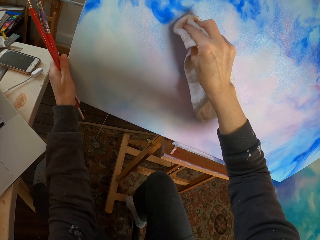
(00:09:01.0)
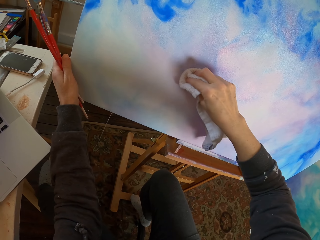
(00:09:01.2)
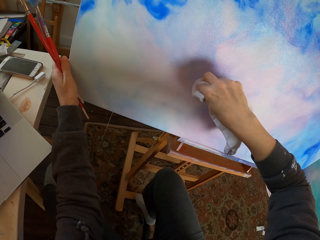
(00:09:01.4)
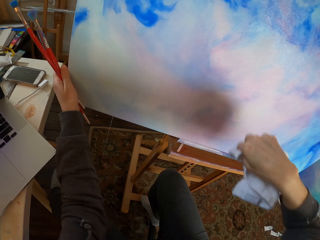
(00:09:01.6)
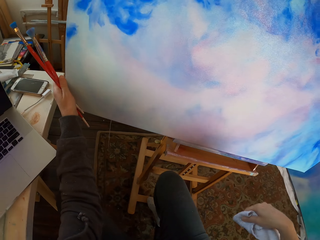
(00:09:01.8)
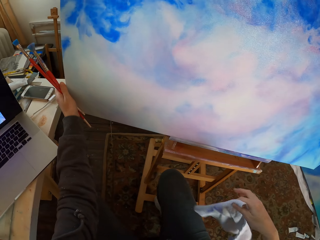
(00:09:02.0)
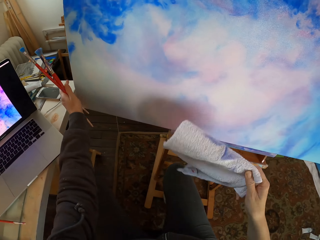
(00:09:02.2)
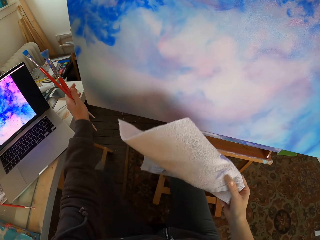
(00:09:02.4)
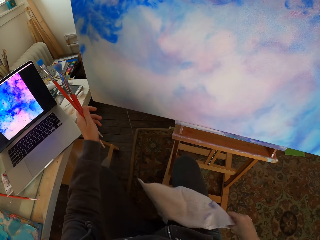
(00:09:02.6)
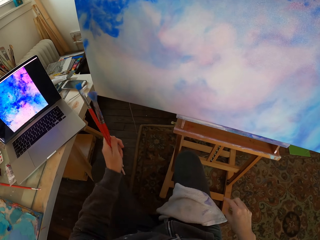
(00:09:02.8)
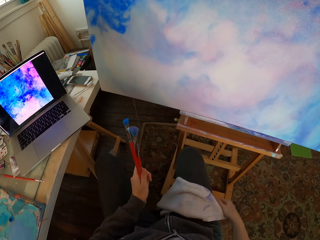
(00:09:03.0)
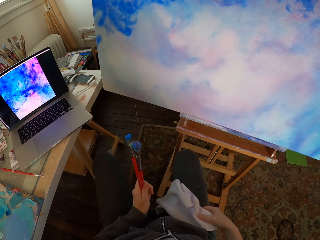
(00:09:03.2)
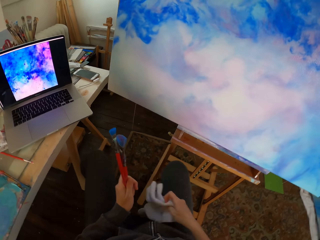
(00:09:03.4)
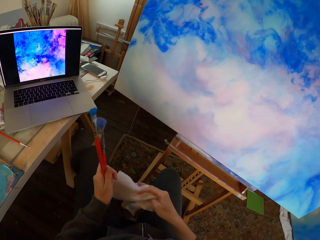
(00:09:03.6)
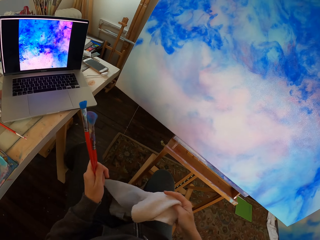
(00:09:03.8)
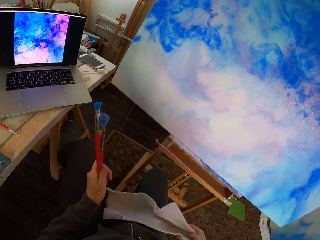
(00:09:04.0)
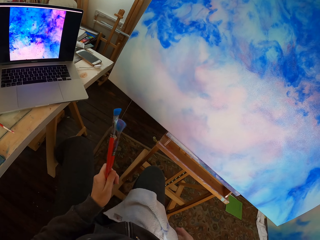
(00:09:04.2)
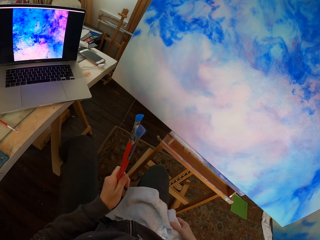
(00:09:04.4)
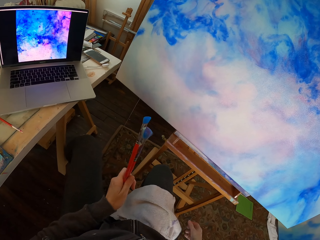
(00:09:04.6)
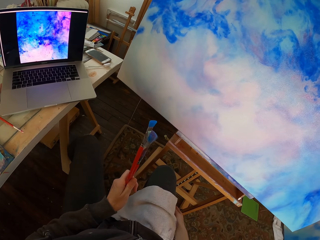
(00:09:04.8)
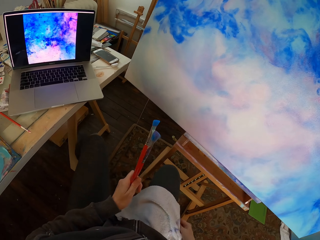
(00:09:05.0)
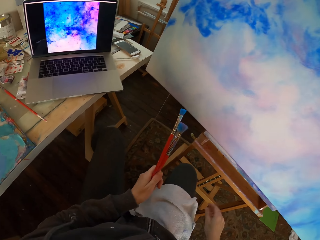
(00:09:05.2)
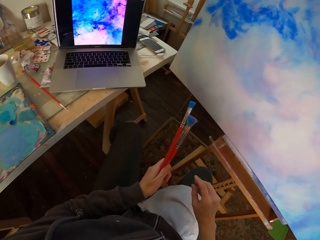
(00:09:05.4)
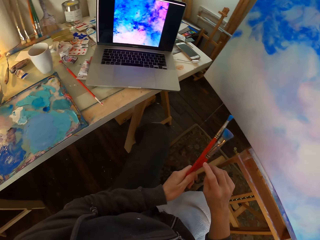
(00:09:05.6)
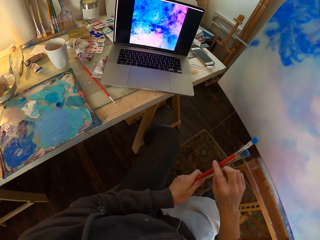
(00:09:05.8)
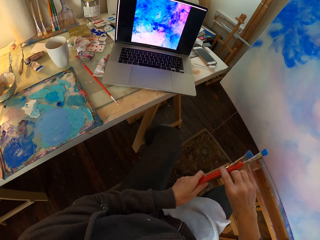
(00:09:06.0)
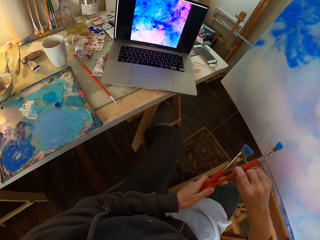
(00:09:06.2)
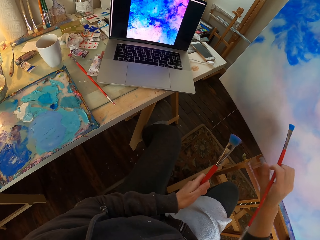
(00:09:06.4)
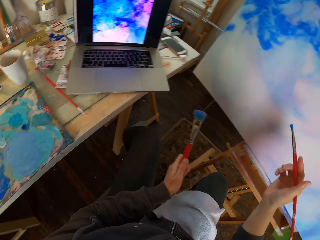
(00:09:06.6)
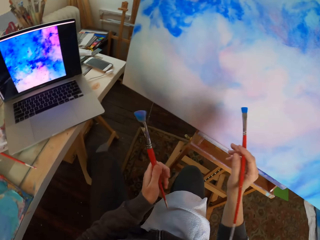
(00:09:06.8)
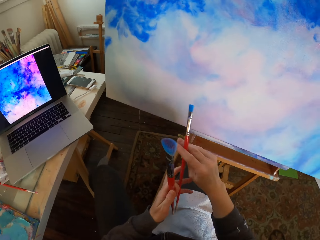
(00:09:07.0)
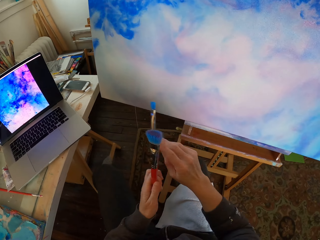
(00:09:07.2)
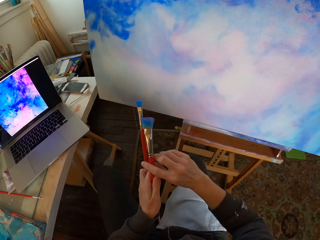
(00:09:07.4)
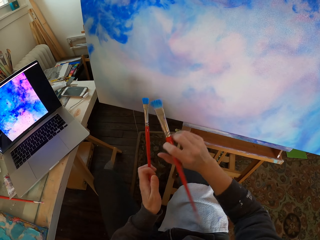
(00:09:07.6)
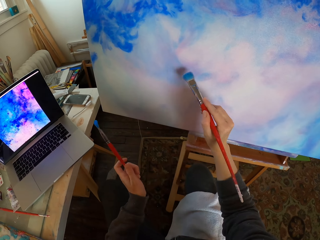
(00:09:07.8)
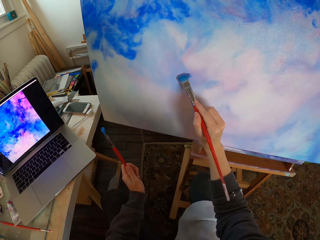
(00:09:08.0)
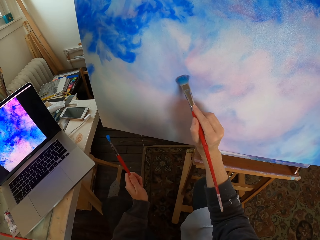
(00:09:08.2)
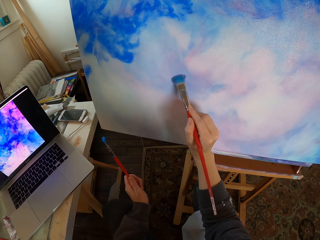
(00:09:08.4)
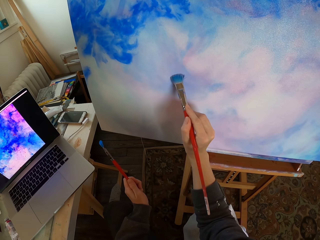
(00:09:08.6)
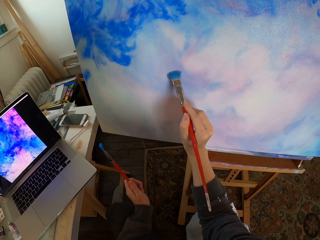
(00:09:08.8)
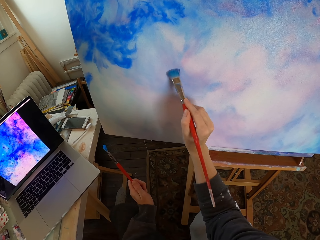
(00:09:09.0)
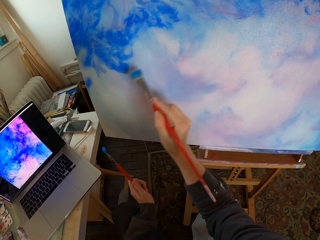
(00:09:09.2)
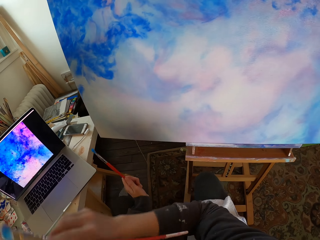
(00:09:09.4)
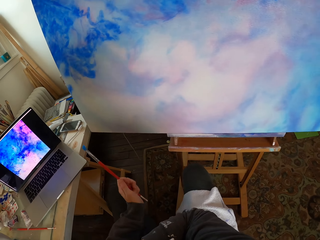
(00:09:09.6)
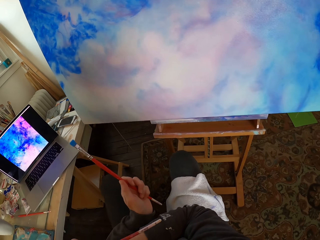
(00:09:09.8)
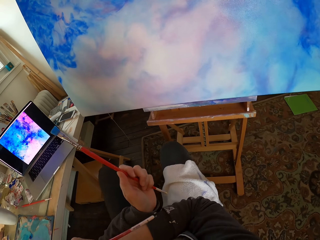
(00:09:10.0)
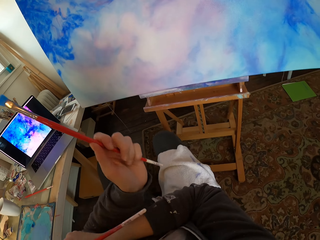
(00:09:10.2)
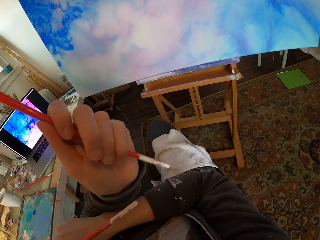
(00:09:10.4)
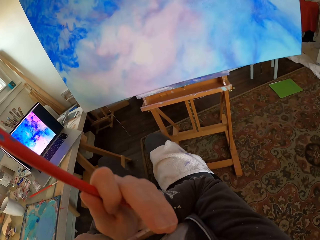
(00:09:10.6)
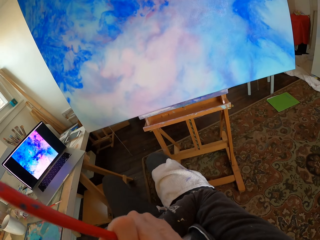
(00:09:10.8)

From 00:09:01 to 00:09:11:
The camera wearer placed the hand towel on the thigh. They take a filbert brush, take the mop brush, and paint with the mop brush.

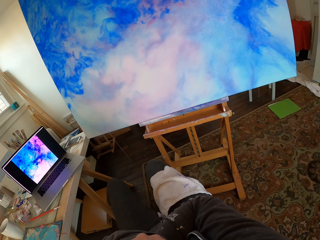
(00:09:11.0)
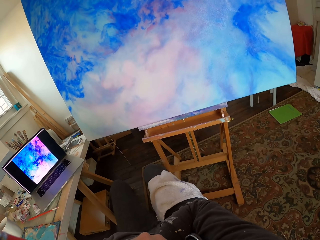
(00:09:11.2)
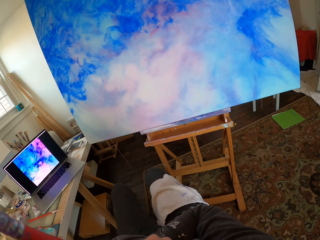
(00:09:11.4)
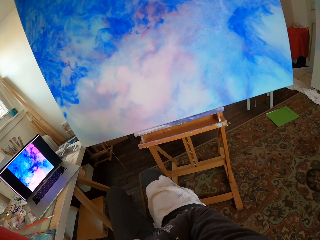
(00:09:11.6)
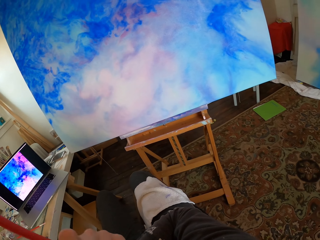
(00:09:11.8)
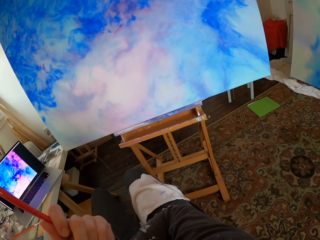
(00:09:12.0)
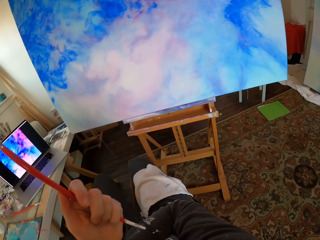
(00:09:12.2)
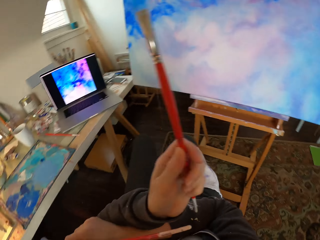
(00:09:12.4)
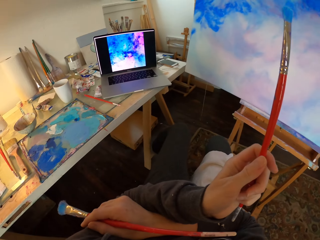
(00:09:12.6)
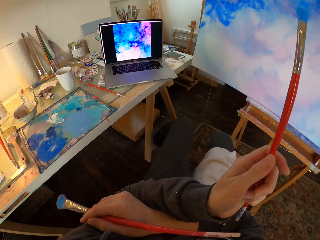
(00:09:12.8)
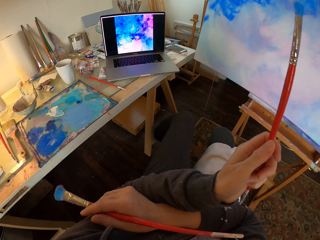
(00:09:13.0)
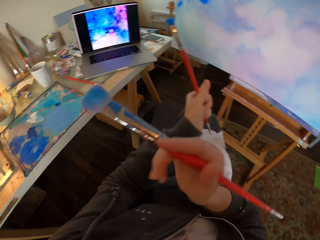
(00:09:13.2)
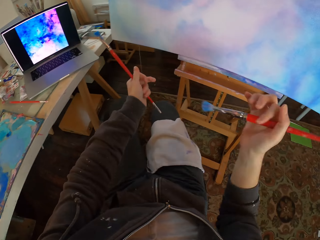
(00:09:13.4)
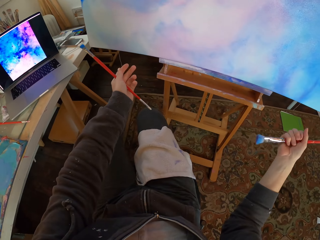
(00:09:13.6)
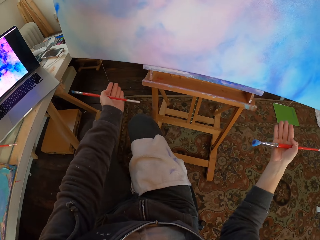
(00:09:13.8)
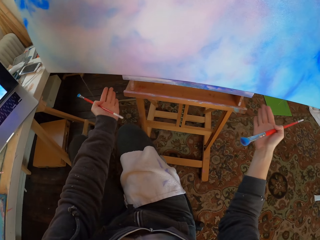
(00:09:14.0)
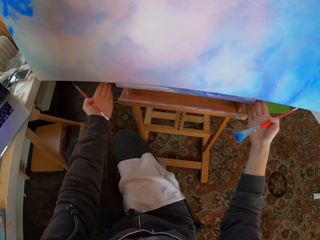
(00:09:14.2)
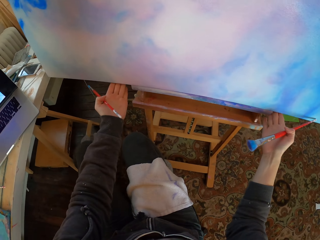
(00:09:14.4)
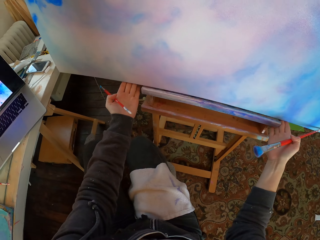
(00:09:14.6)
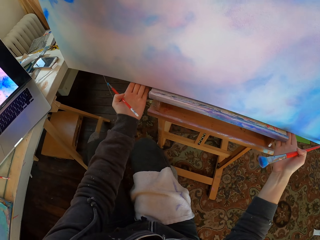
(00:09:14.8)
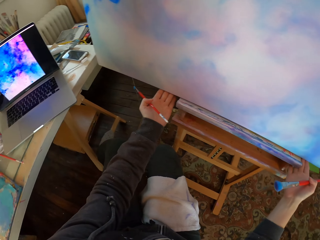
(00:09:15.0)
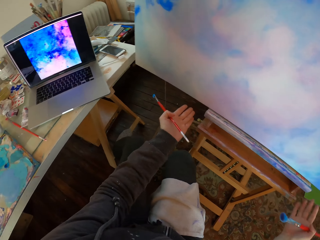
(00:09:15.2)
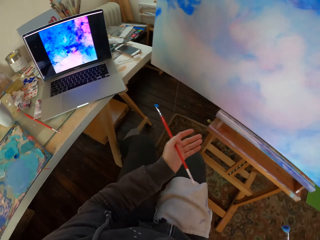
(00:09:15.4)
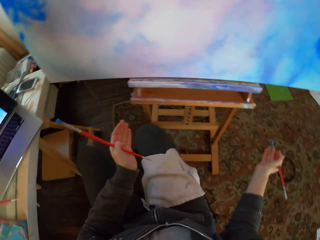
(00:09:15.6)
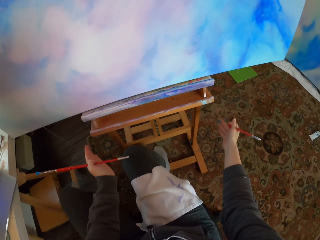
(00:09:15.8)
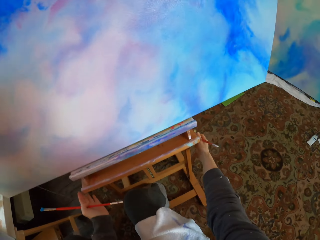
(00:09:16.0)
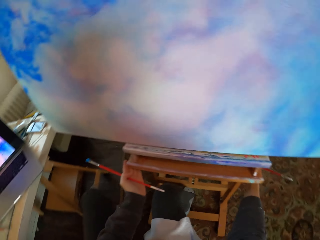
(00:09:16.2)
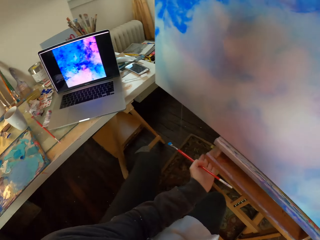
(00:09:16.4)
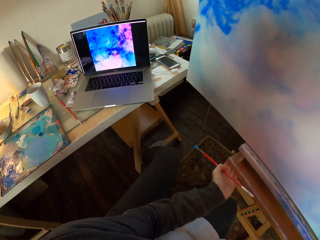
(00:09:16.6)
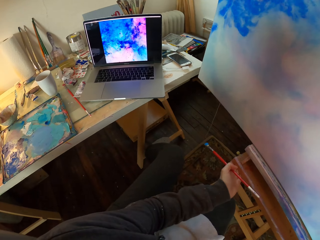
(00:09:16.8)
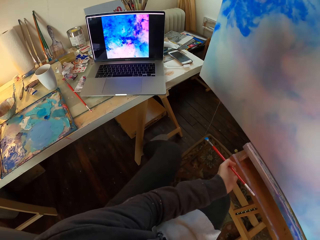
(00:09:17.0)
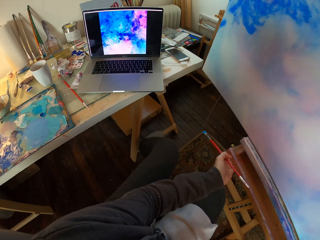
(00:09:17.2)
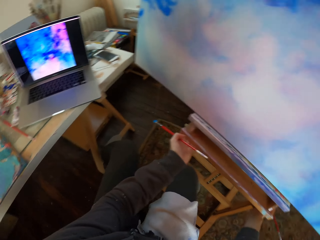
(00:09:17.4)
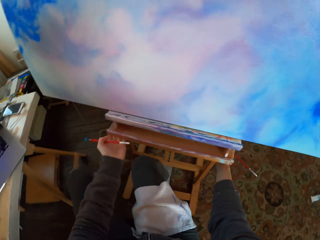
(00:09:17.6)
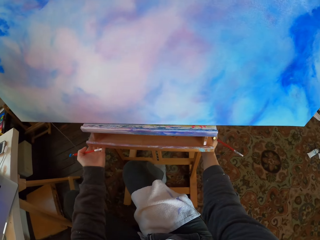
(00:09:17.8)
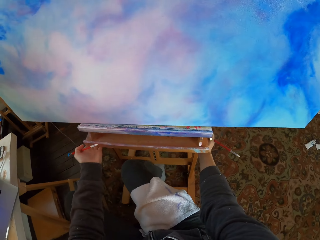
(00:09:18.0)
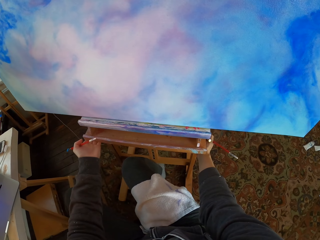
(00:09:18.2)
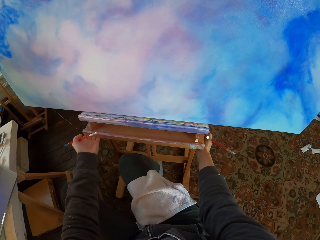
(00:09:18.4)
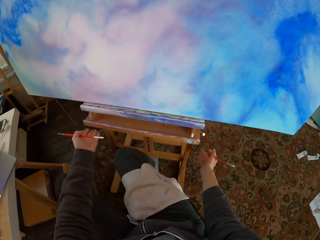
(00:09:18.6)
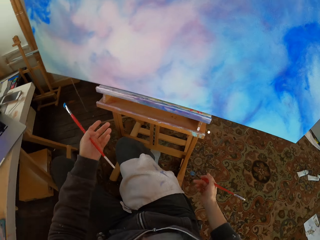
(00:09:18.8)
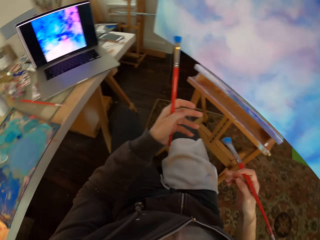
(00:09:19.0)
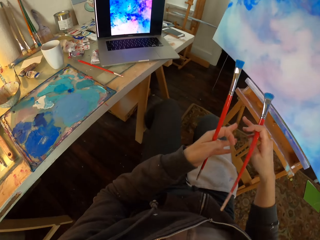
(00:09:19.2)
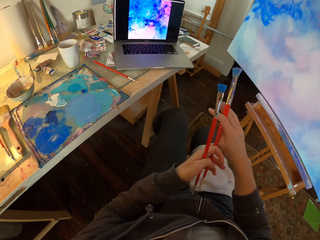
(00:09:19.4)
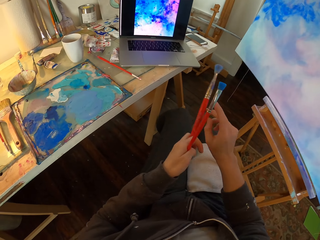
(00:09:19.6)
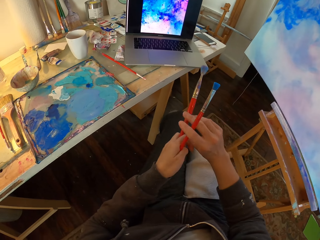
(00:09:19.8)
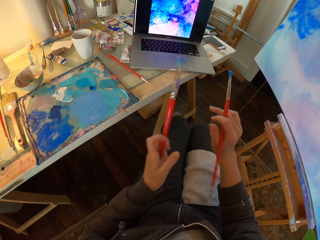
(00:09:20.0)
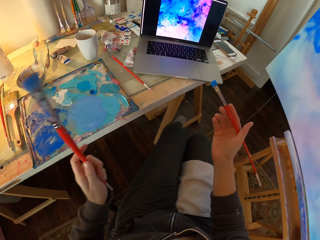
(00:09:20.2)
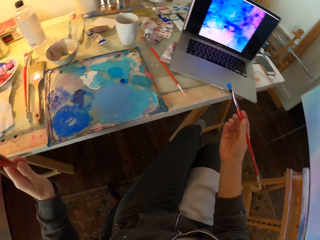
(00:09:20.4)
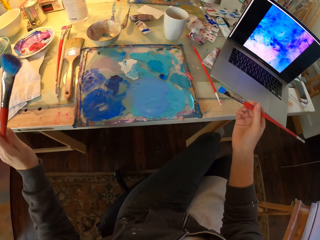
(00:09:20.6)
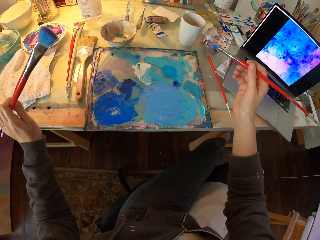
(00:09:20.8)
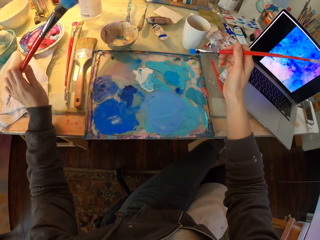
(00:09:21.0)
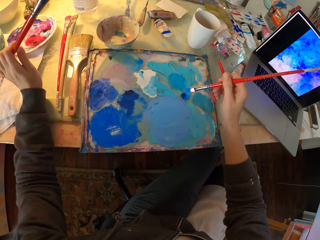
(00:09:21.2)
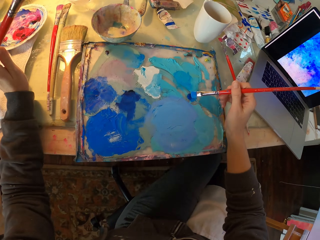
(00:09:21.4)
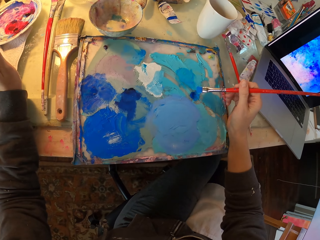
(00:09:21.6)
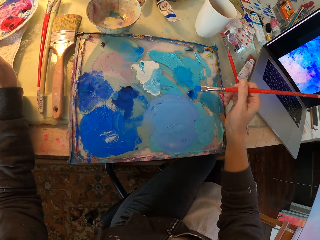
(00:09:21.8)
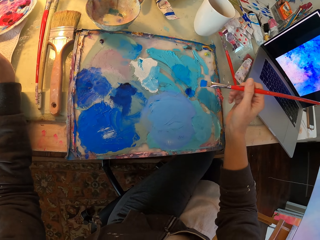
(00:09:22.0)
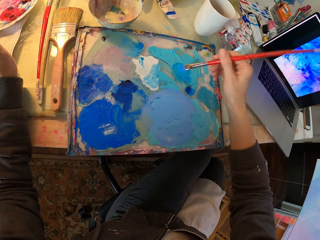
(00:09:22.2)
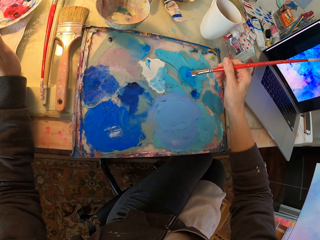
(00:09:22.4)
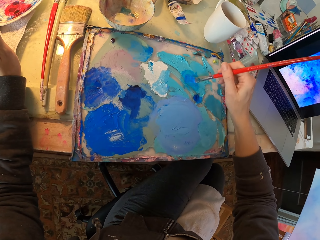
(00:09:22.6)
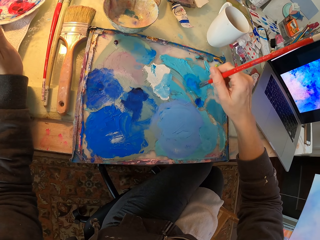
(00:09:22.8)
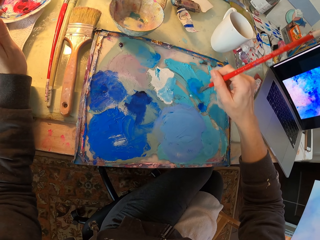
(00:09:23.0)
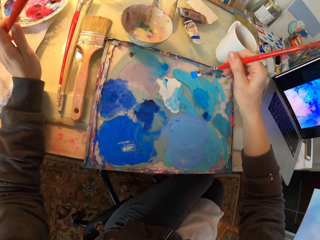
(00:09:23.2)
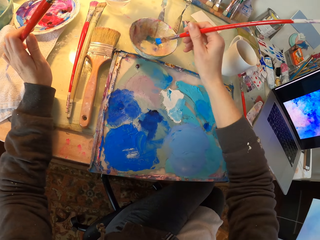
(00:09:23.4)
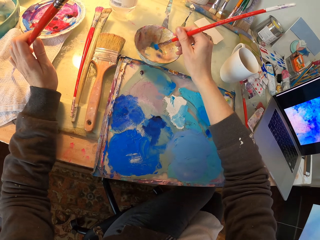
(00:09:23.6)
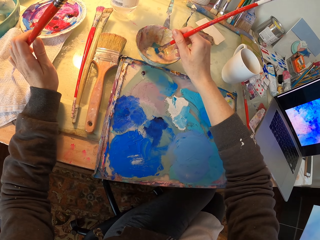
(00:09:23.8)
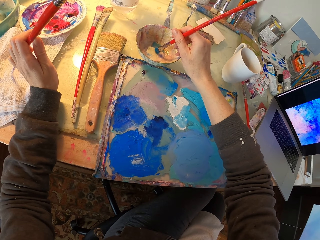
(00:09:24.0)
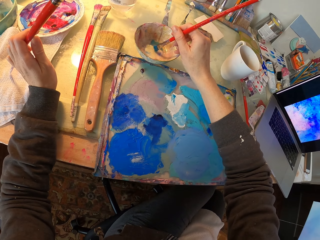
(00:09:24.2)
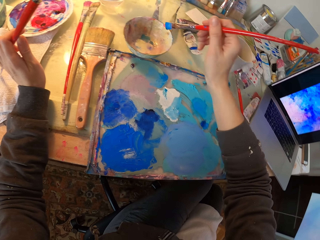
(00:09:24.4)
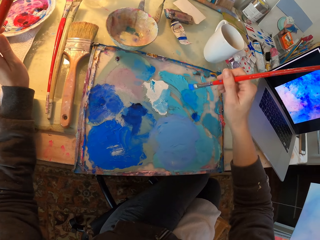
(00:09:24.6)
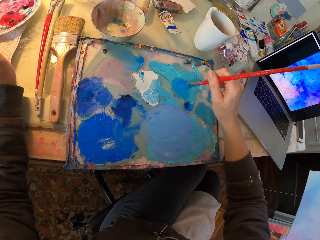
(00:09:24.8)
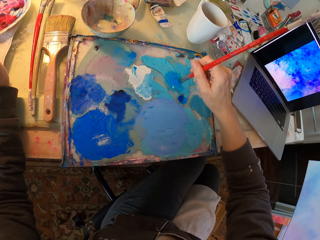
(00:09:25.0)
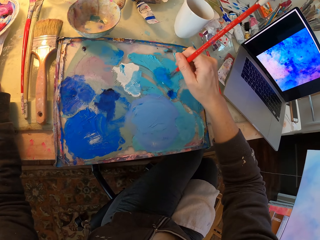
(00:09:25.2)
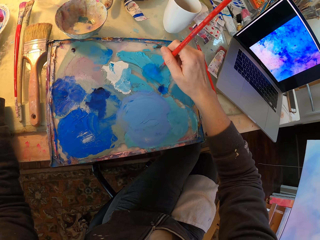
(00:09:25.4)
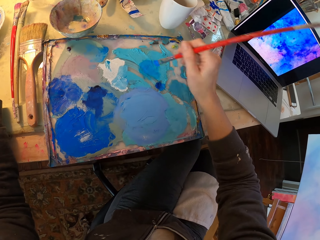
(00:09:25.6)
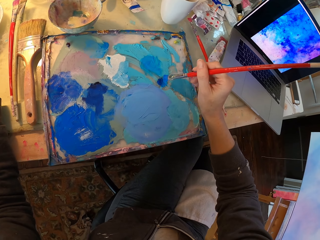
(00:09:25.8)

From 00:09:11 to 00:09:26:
The camera wearer looks at the painting. He fixes the painting board. He moves his hands away. He pulls the stool. He switches the paint brush in the hands. He takes another brush from his left hand. He places the brush on the paint pallet. He dips the paint brush in a paint paste. He dips the paint brush in a bowl. He dips the paint brush in the paint paste.
